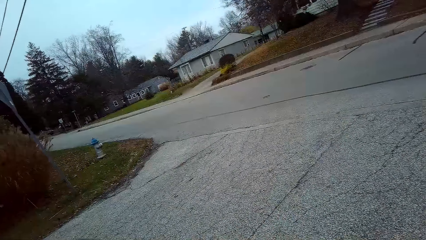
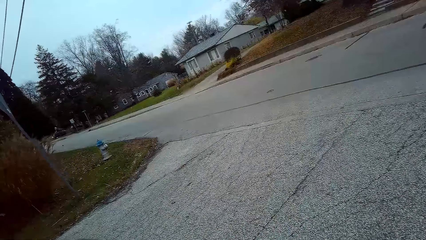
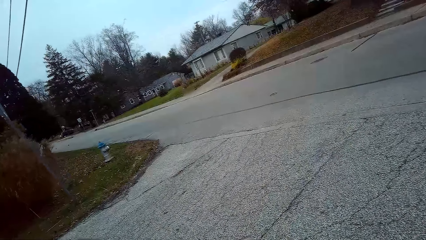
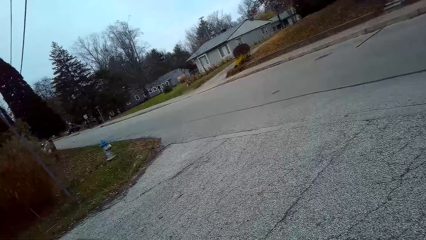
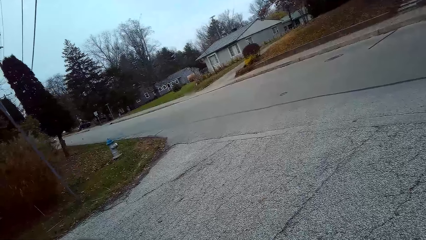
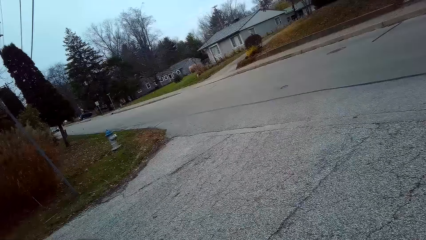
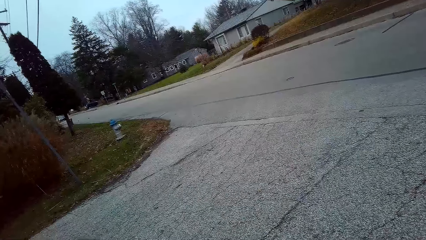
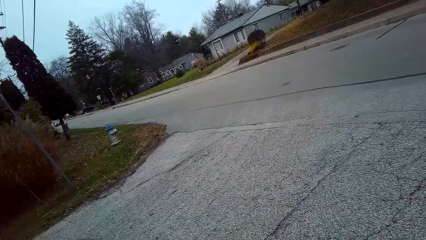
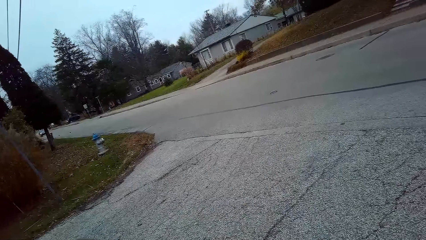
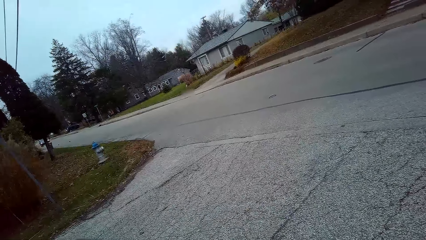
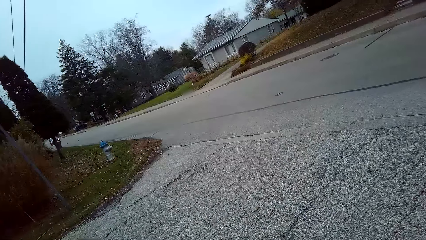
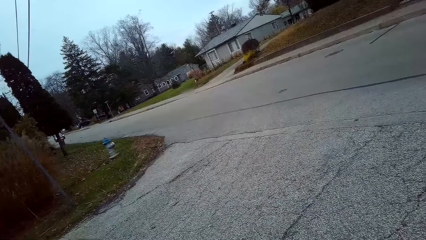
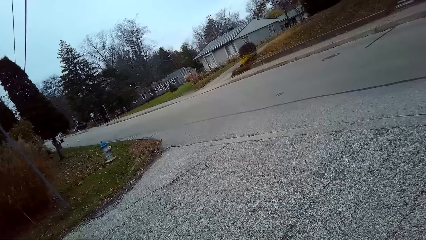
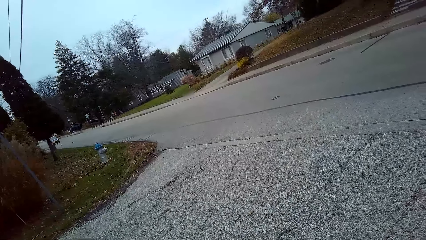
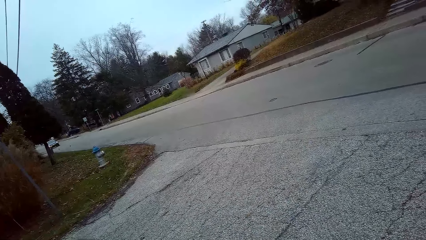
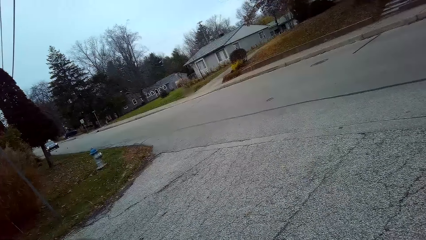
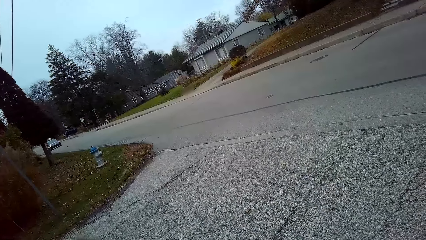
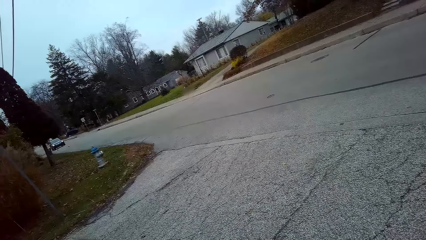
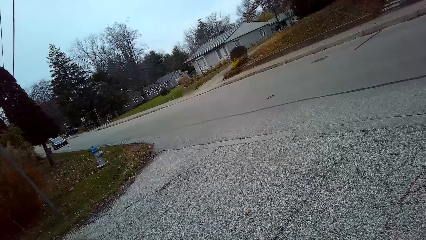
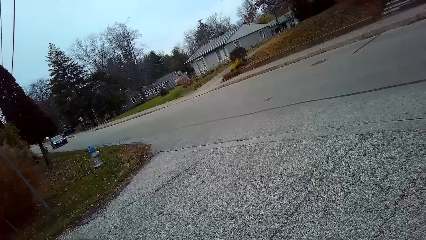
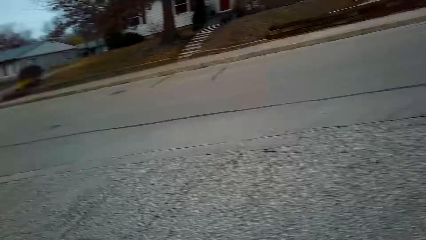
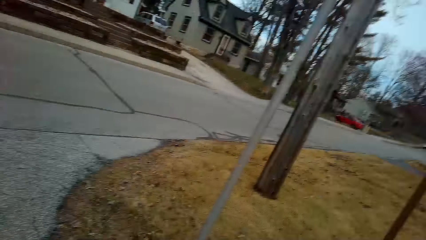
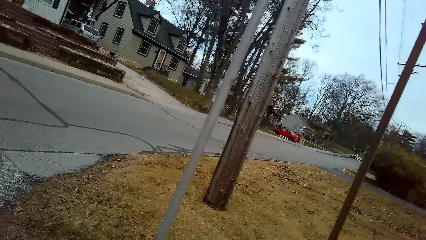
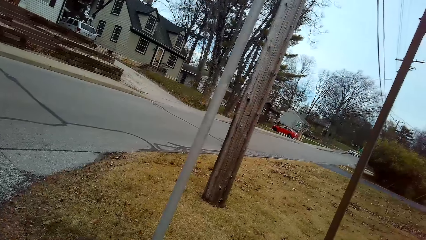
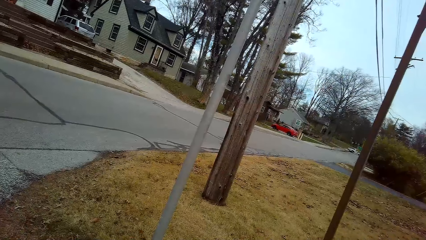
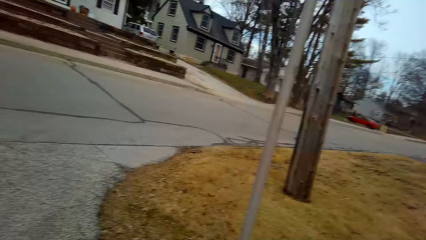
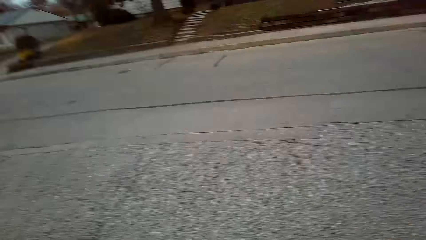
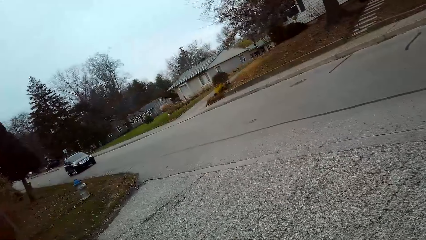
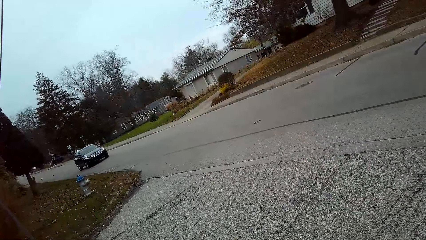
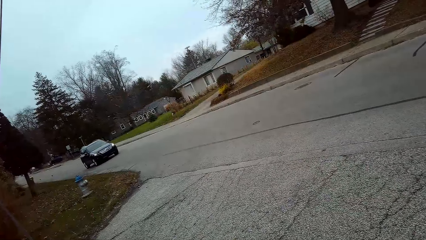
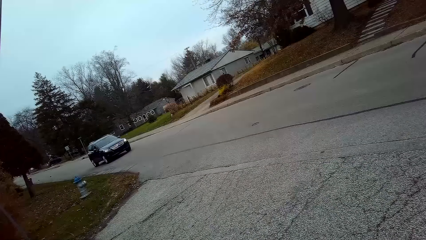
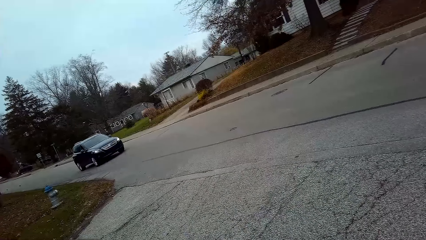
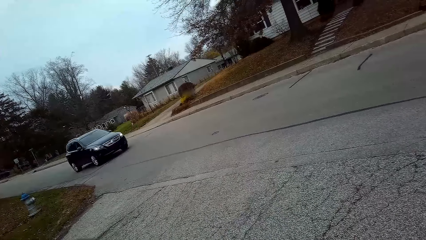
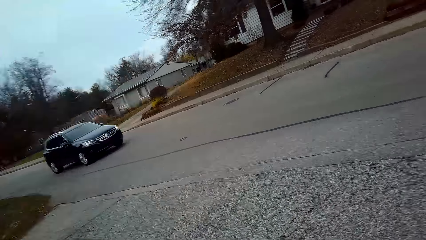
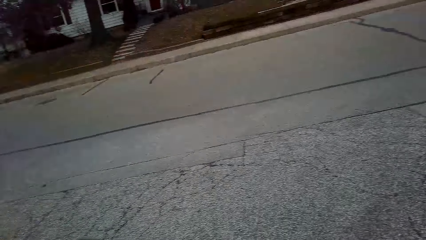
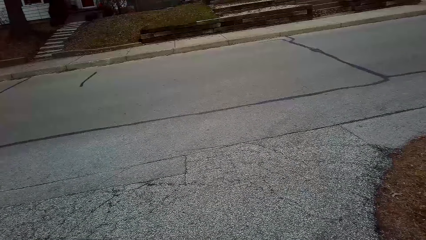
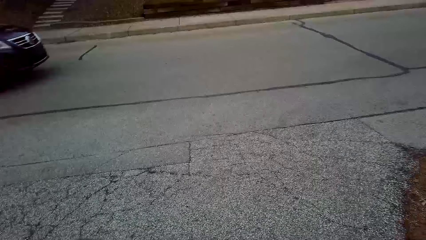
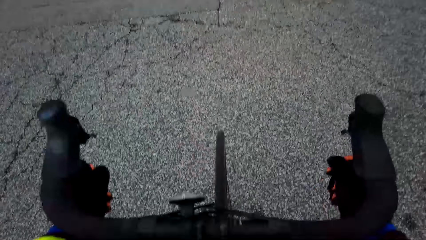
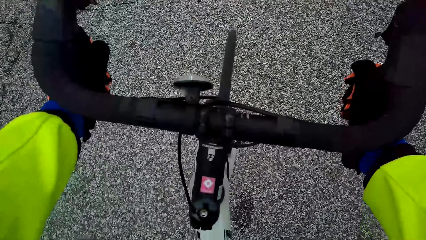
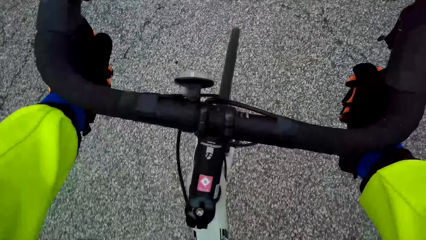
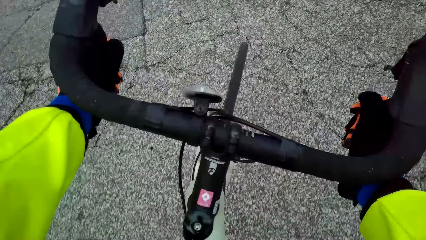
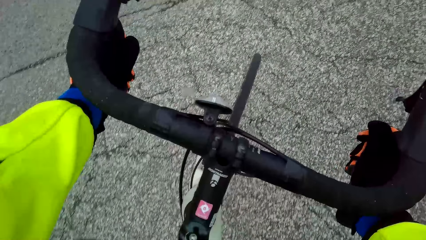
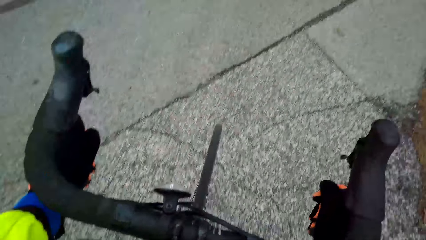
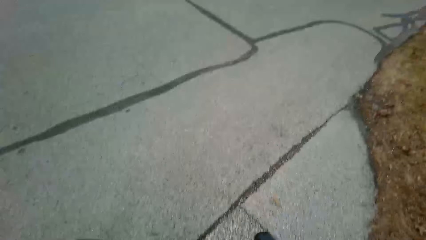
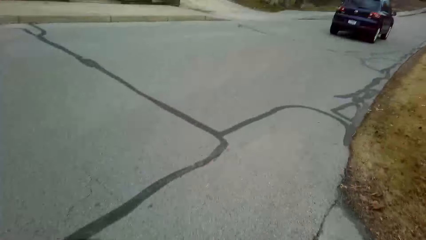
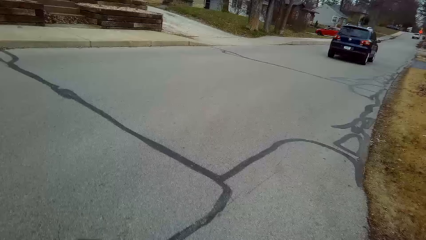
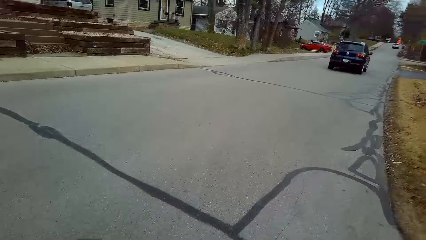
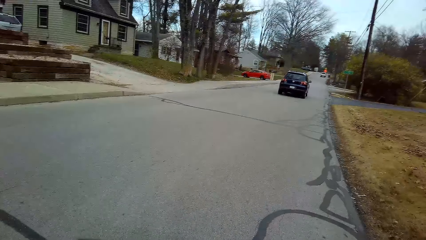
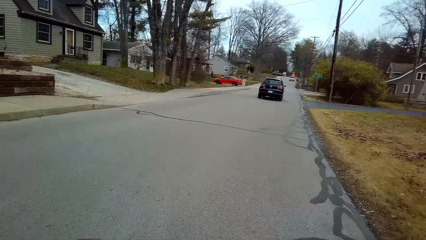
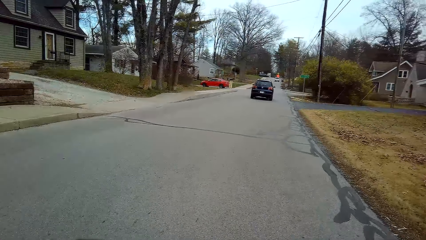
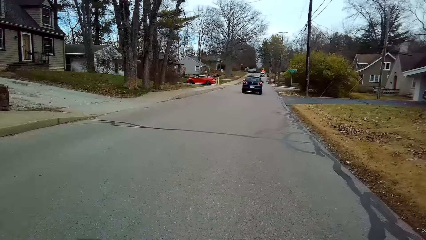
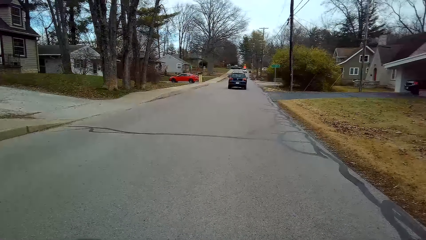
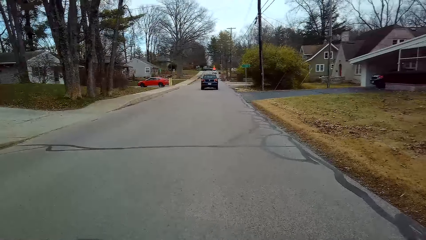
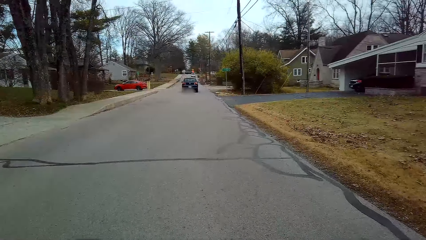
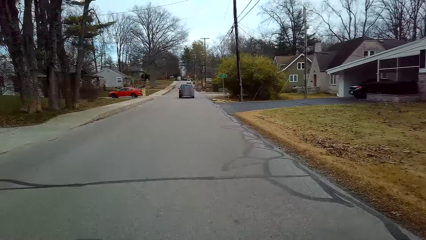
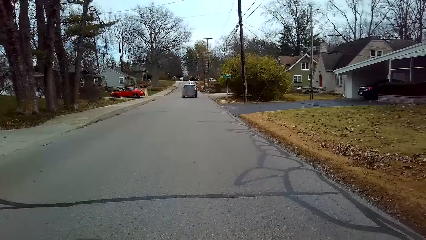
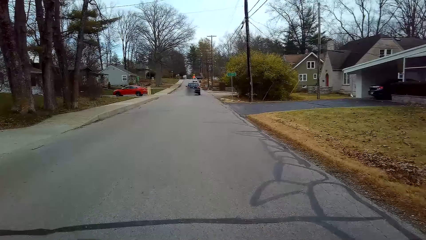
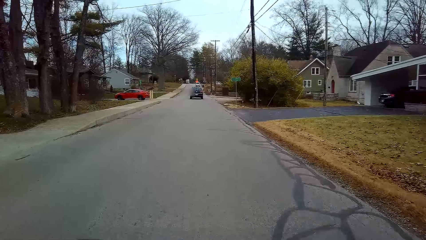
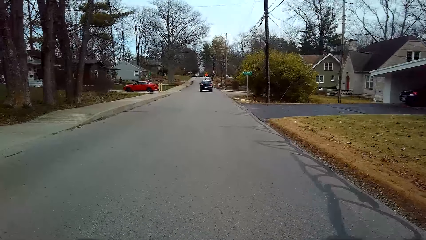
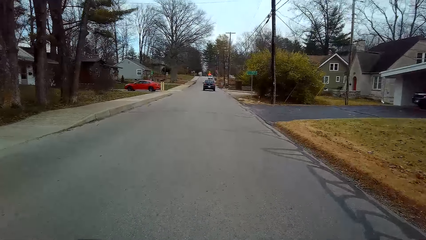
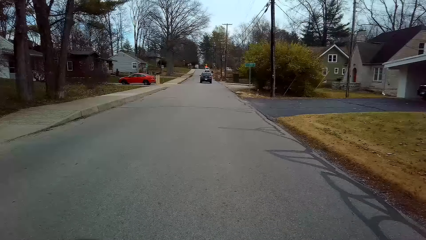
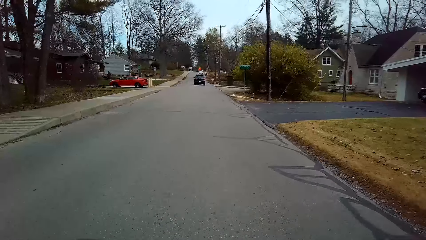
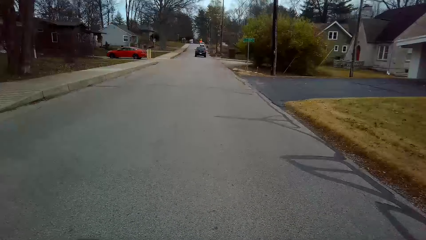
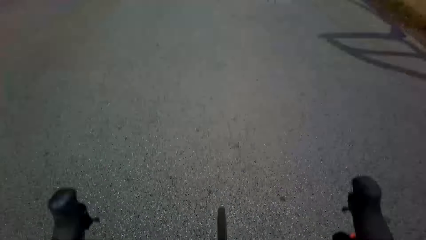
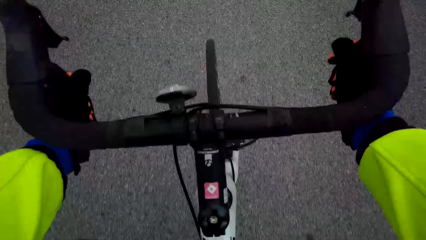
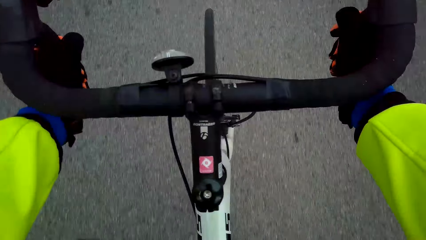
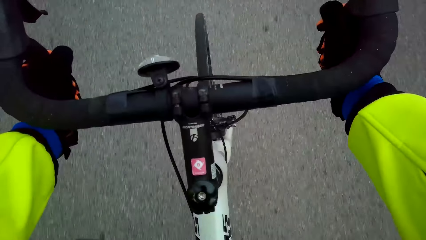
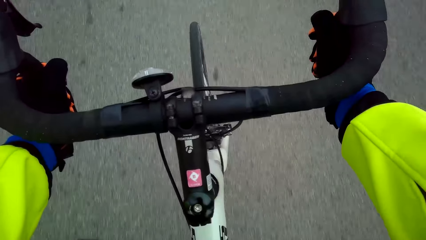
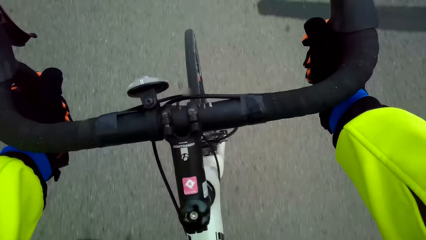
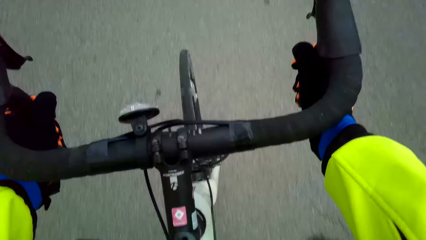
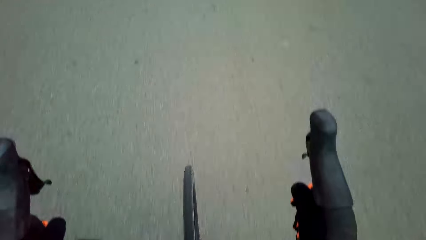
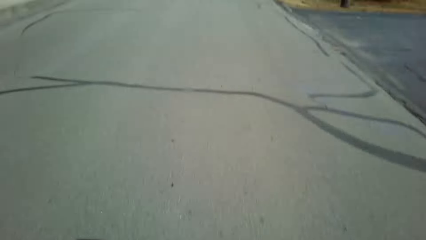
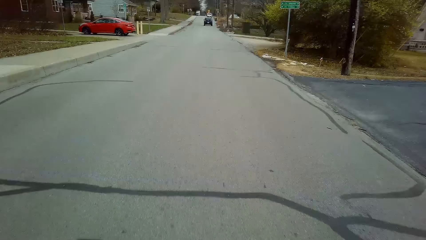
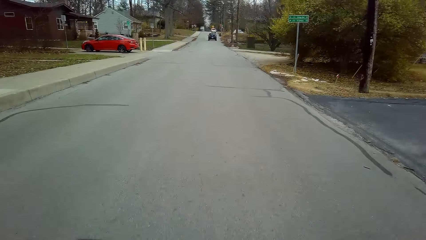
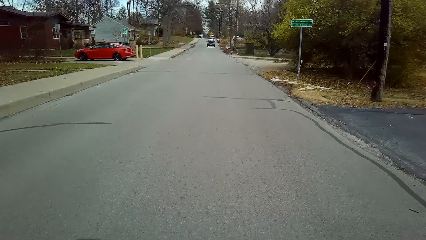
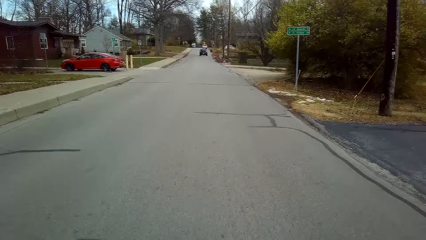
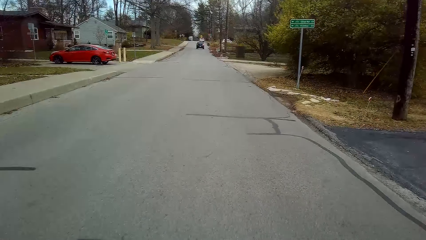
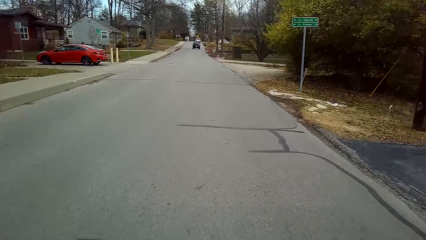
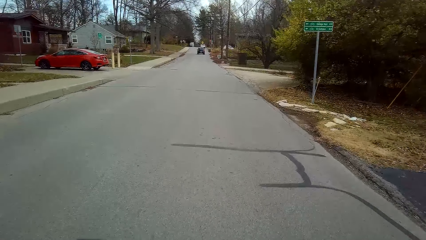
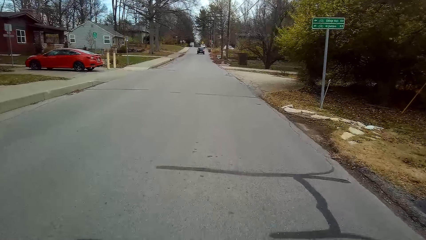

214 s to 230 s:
The camera wearer stops to check if the road is clear. They pedal the bicycle forward on the road. They turn right. They ride the bicycle.
